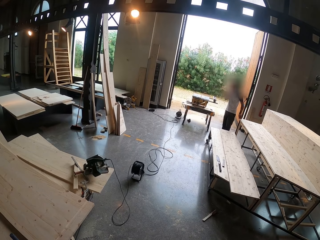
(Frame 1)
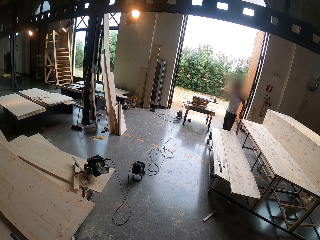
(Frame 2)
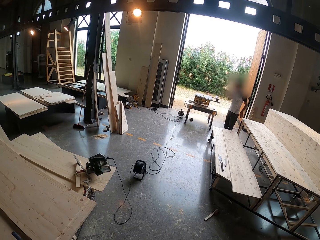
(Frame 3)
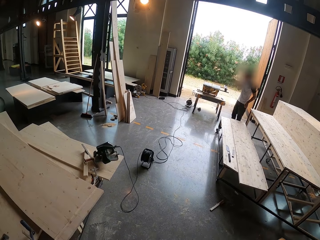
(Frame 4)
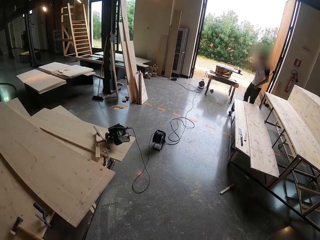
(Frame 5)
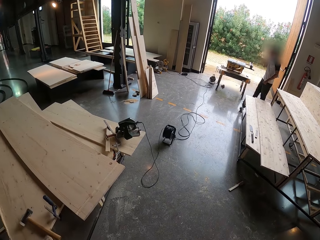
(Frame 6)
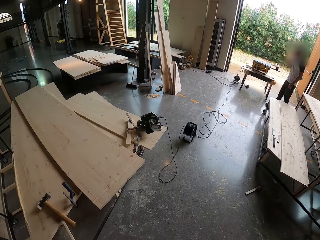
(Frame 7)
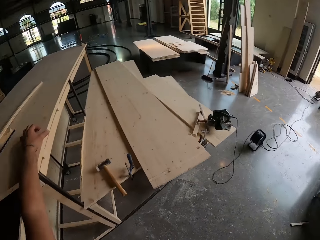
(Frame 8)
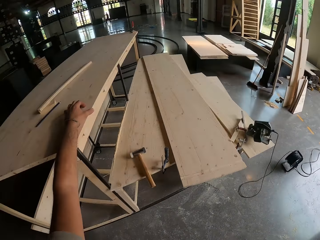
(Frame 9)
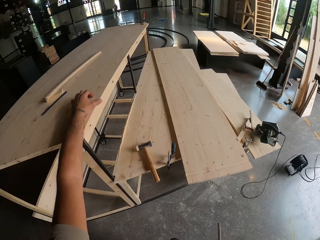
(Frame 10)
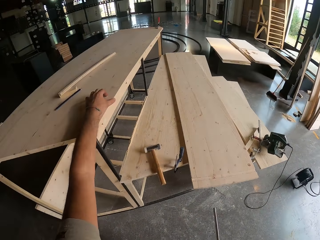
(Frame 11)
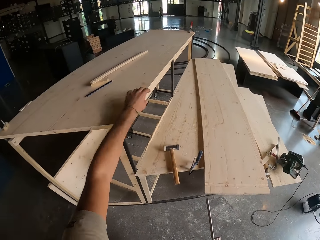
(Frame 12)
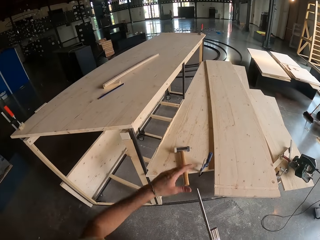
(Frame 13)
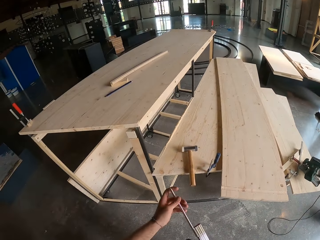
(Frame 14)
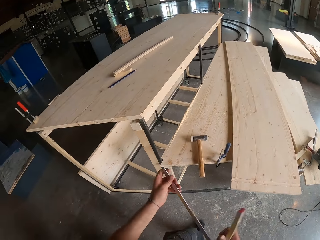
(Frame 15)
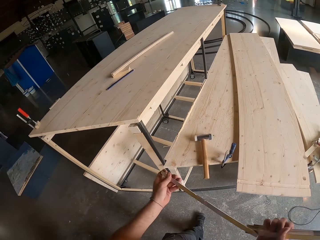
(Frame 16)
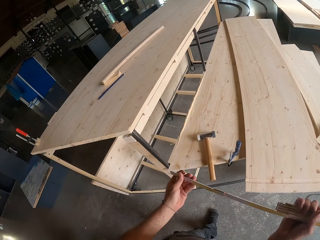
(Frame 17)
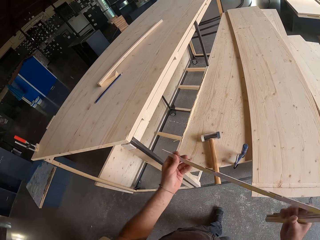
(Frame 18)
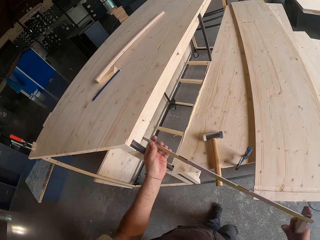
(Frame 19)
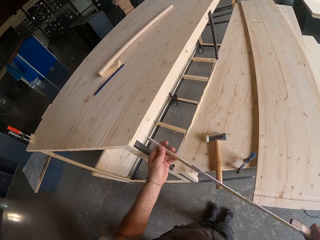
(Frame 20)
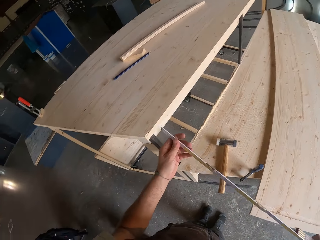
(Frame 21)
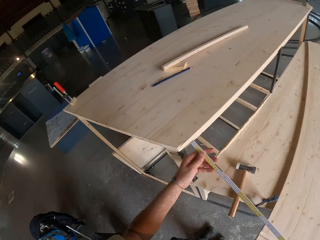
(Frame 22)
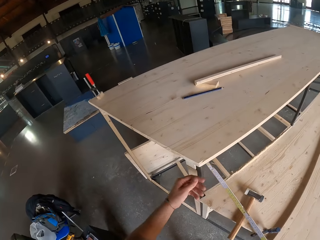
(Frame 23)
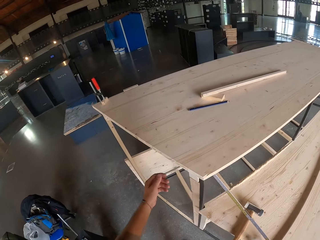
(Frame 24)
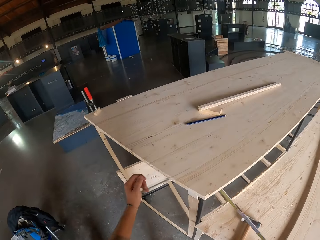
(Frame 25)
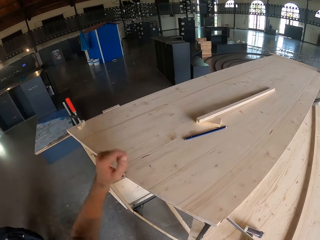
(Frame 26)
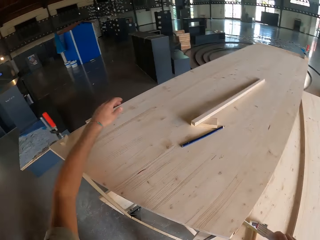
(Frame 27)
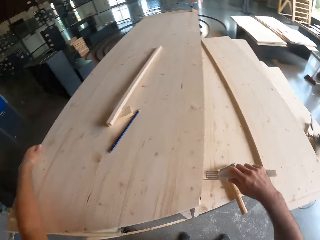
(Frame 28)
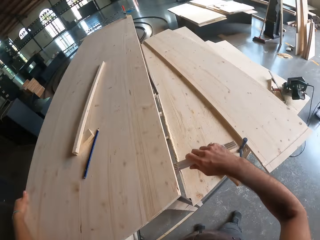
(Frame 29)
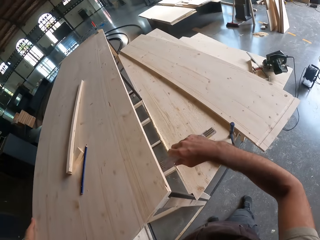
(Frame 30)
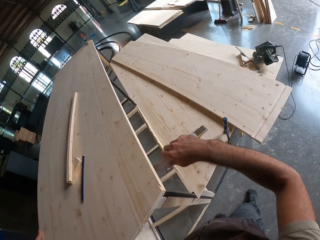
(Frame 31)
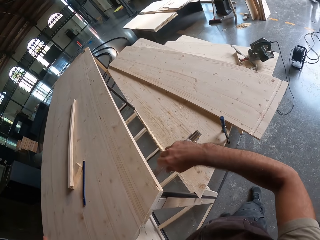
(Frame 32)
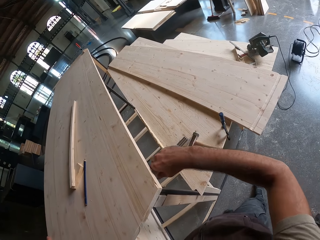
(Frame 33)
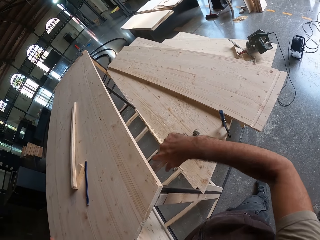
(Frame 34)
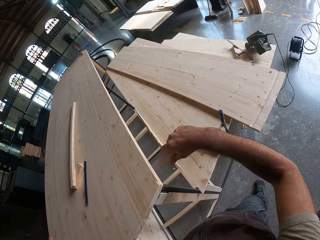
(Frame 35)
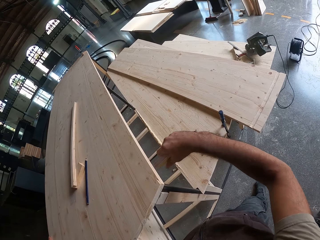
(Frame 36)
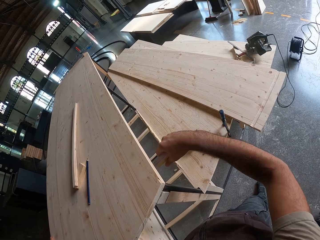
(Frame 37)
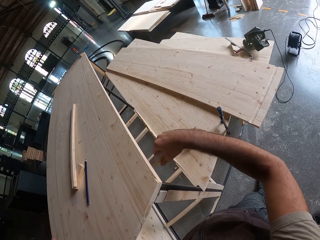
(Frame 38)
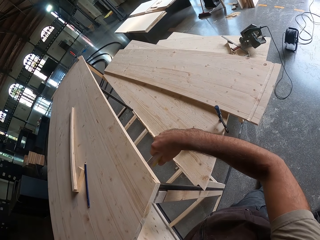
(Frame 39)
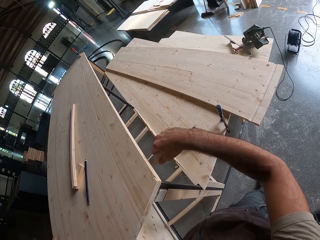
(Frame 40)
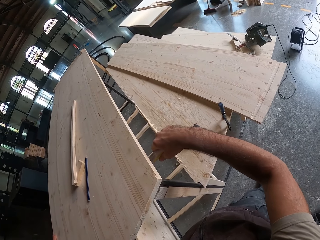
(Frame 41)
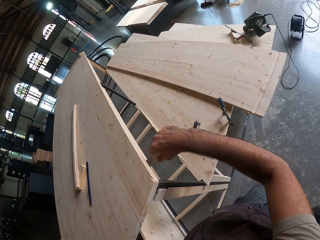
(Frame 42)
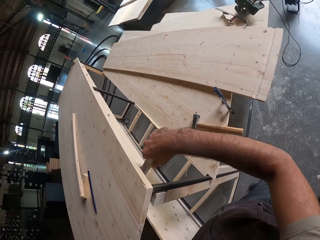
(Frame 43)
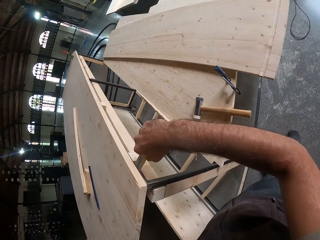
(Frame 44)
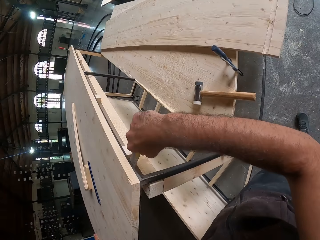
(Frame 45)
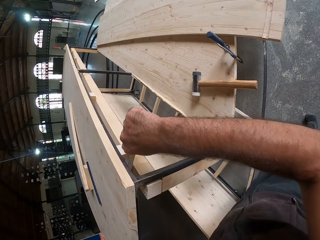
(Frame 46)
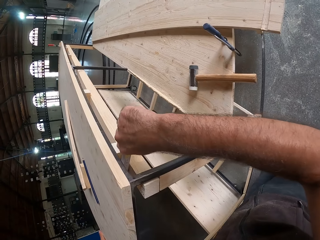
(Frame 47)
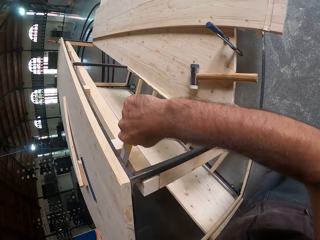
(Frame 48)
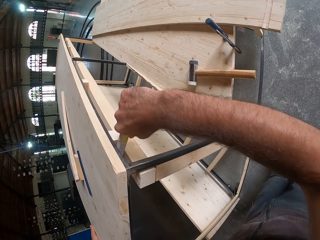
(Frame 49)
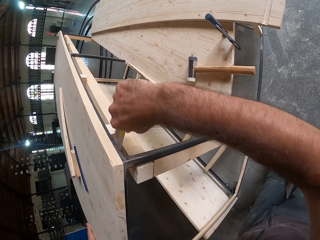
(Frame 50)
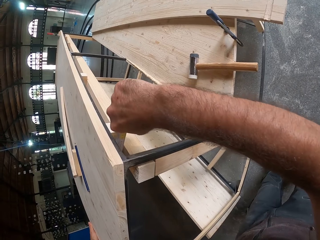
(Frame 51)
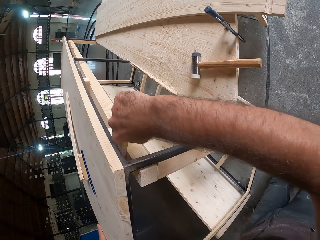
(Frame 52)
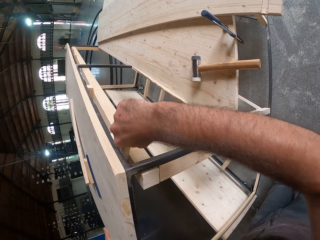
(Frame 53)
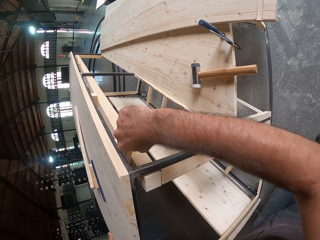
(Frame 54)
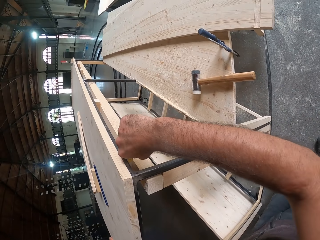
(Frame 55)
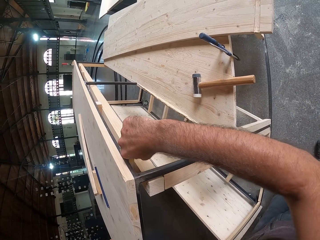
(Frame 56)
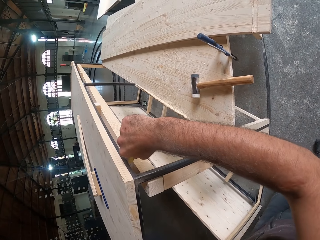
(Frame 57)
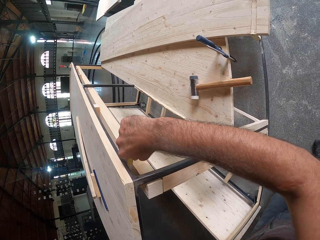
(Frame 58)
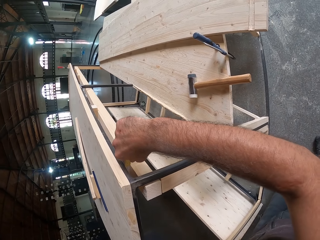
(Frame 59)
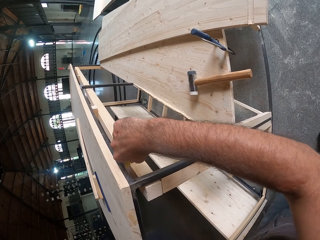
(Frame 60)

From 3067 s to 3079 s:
The camera wearer holds the measuring ruler with both hands. He measures the table with the measuring ruler with both his hands.

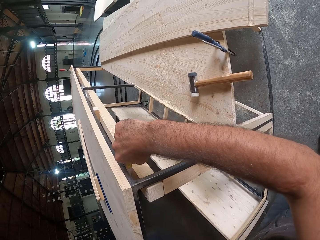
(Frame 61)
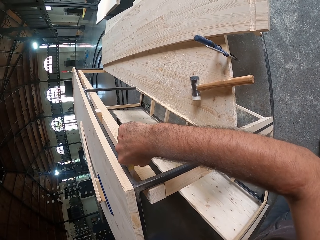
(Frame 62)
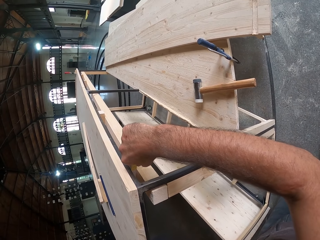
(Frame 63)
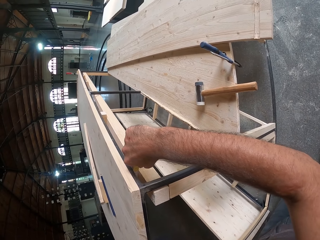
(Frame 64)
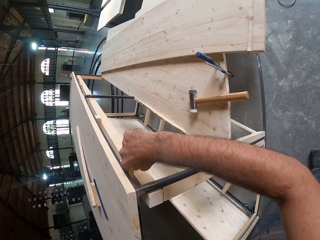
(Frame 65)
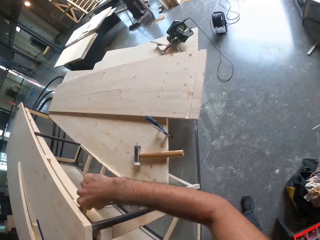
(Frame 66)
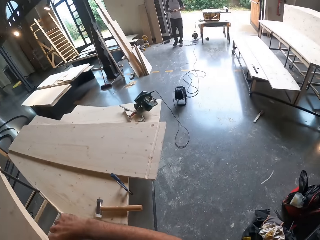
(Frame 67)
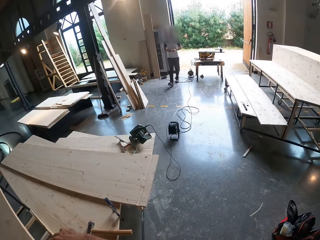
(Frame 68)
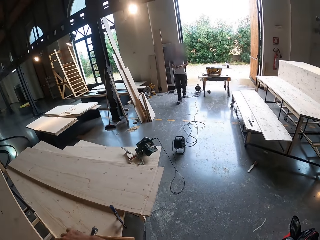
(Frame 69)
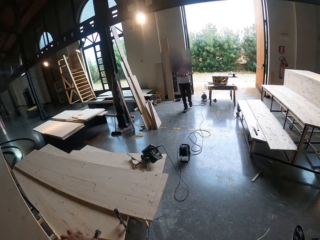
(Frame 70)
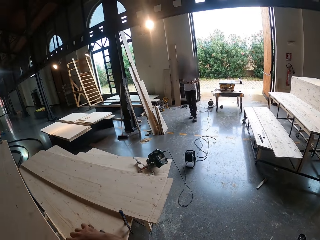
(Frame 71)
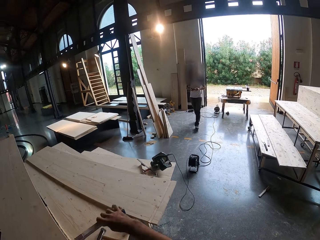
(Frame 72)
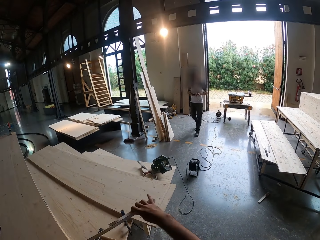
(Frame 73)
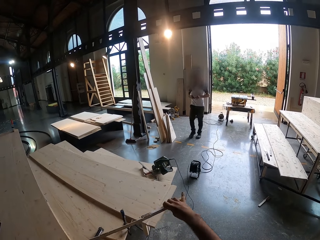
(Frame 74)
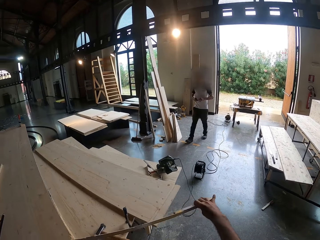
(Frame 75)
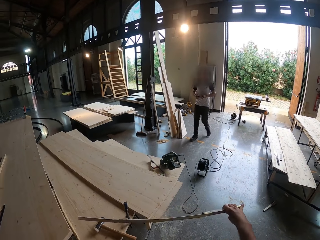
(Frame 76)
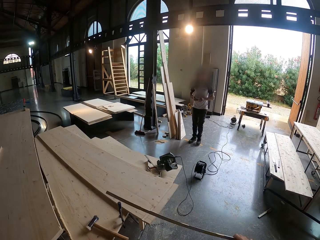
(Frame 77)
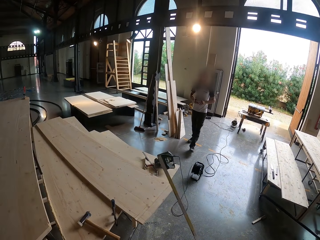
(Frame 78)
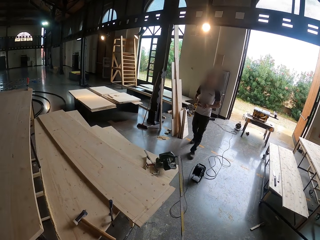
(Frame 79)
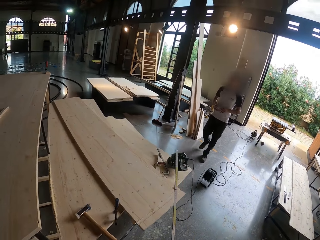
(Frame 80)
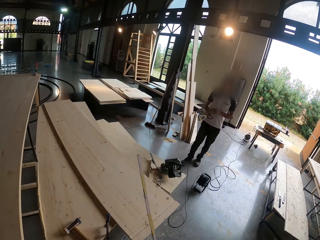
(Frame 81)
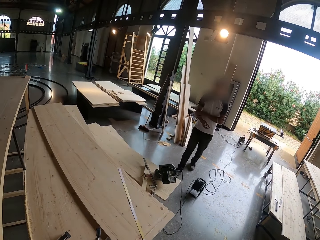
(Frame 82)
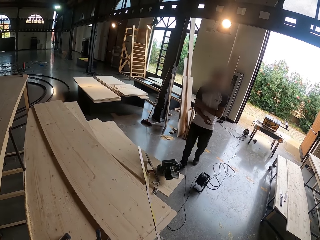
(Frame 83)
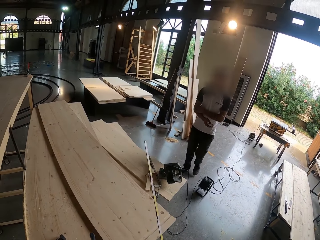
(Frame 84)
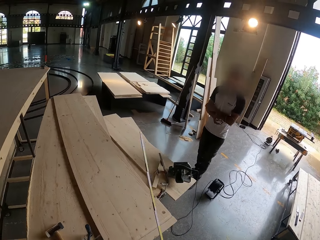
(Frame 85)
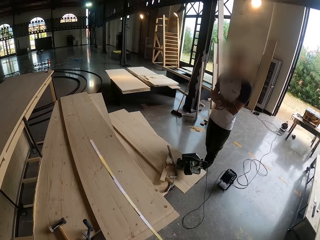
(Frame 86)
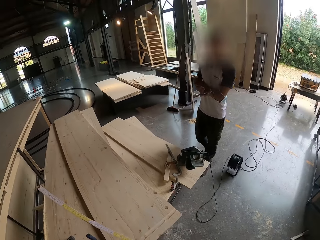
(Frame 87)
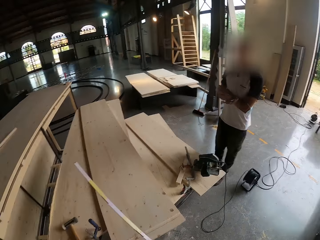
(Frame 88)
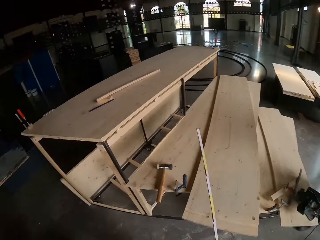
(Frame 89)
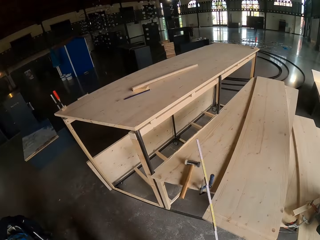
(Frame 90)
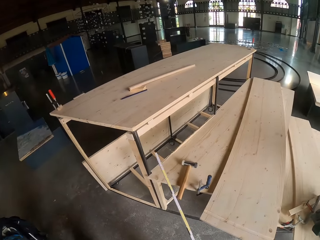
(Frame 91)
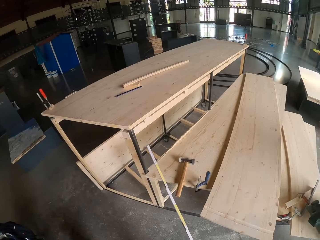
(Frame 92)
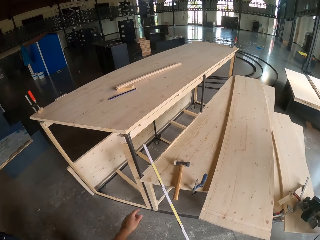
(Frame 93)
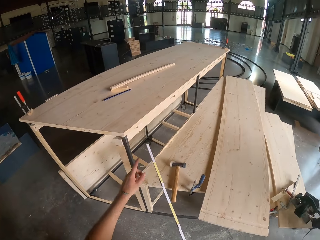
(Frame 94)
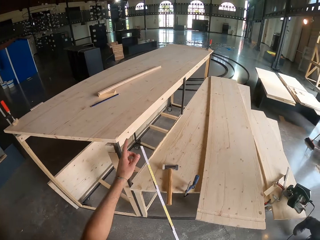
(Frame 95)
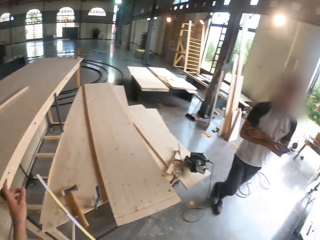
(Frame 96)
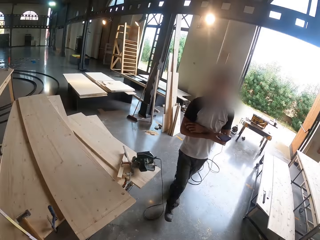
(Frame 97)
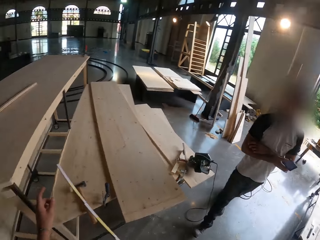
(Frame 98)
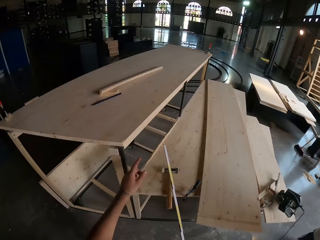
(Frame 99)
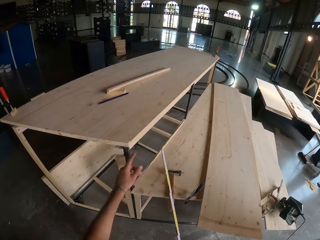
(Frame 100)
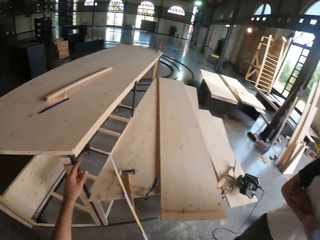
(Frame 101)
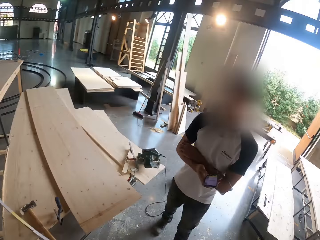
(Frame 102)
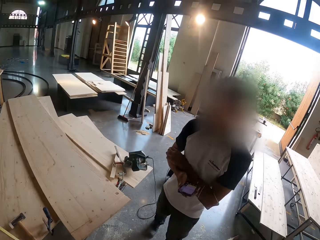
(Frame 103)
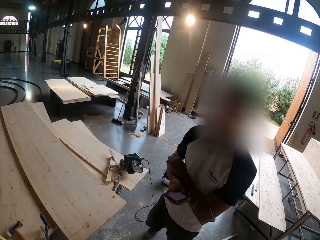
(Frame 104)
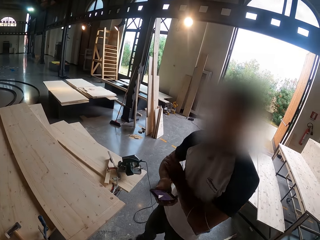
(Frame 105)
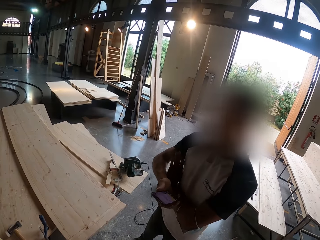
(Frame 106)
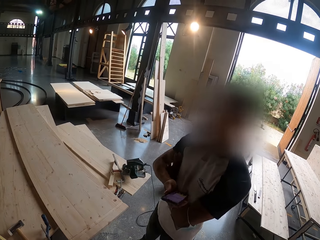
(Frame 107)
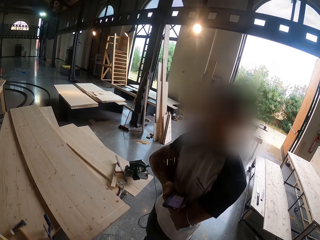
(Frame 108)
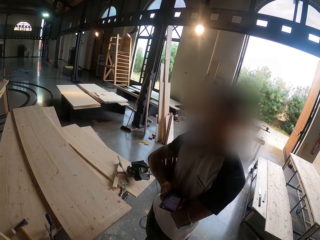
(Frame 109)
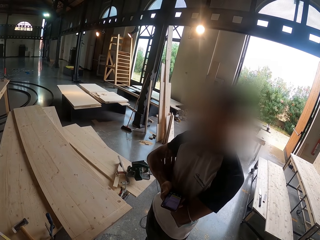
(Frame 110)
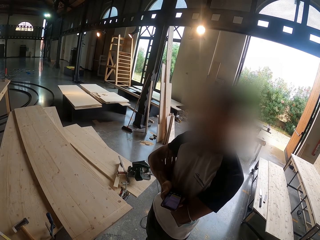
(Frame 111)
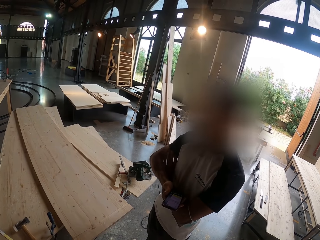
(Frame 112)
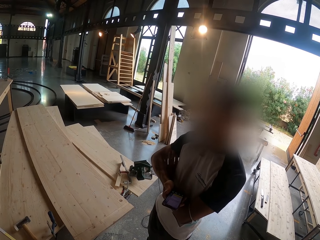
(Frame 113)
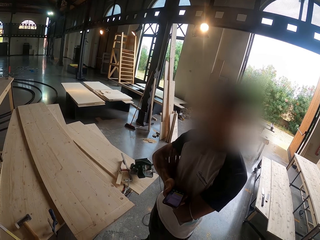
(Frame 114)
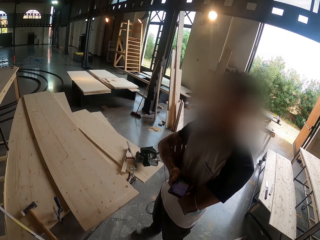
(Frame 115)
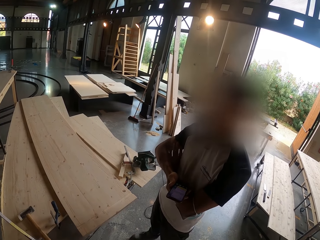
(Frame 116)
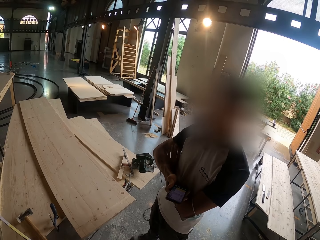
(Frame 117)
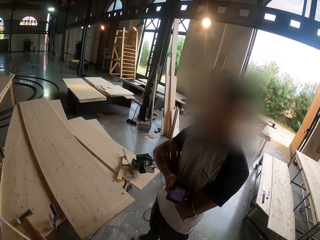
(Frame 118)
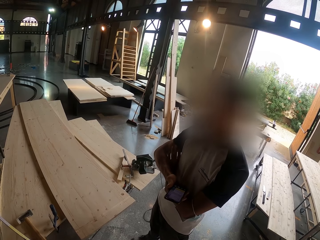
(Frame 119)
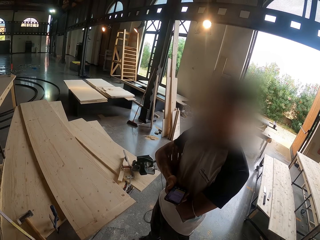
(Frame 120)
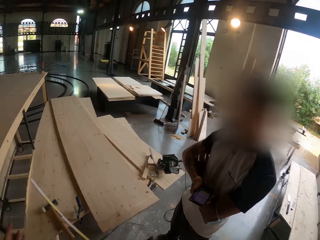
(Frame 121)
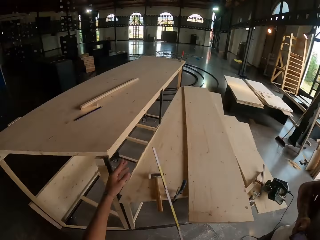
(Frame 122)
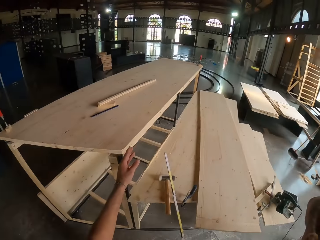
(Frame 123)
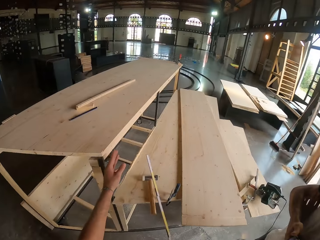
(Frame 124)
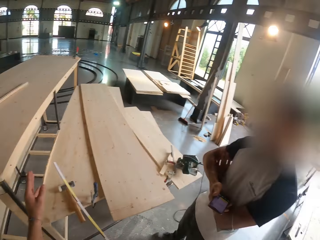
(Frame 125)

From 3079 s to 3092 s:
The camera wearer looks around the room. They interact with the man. The man walks in the room and uses the phone.
